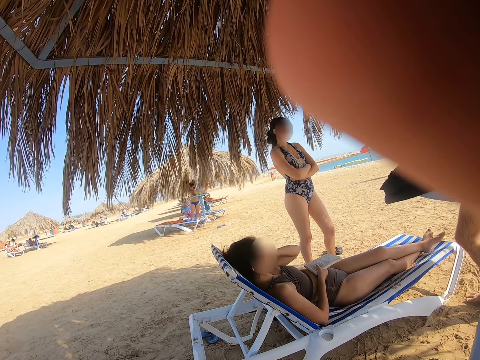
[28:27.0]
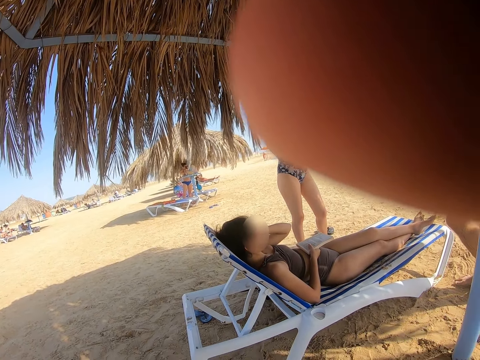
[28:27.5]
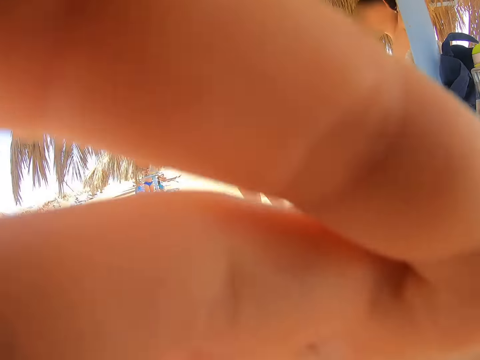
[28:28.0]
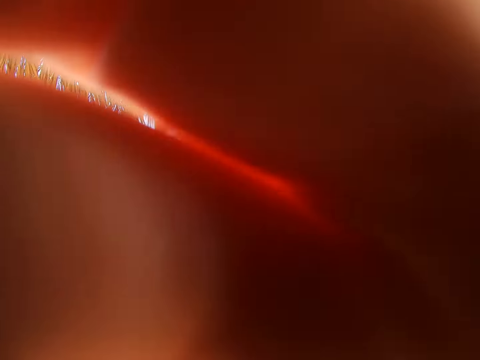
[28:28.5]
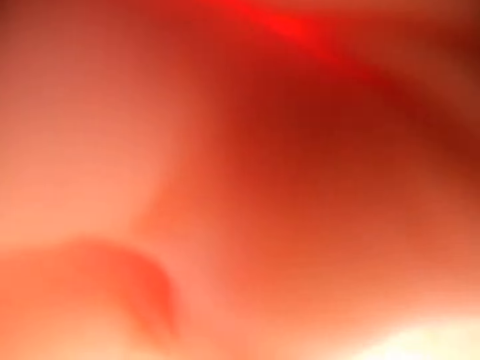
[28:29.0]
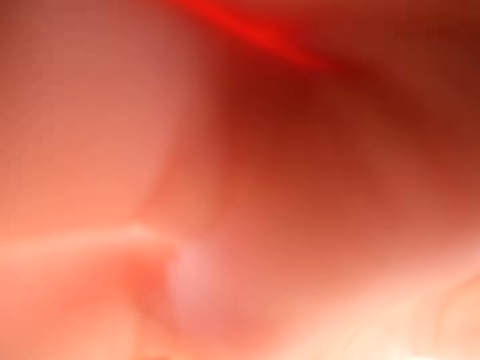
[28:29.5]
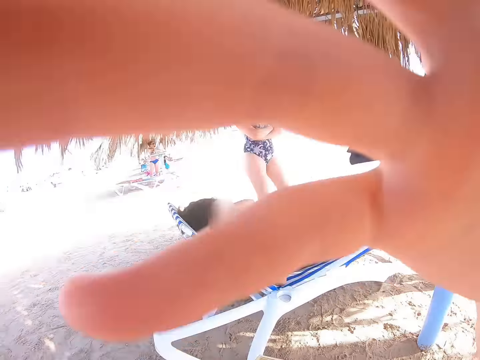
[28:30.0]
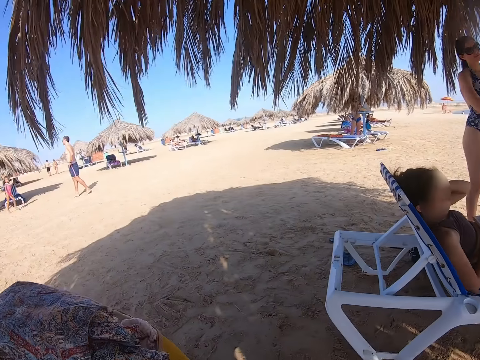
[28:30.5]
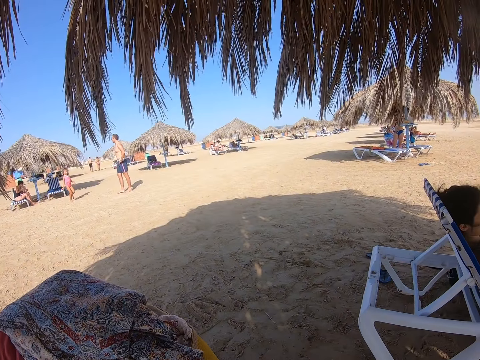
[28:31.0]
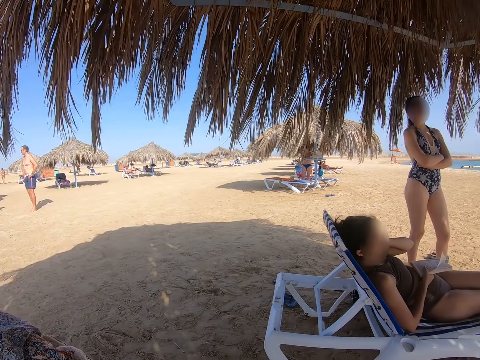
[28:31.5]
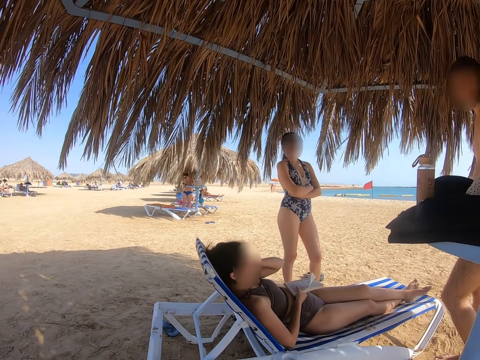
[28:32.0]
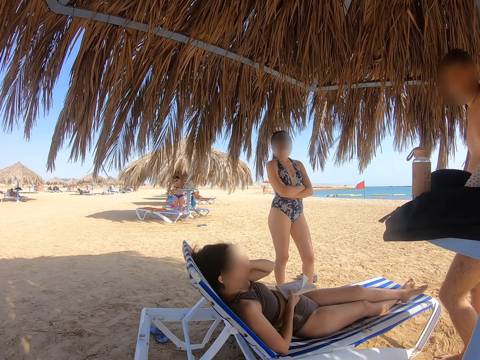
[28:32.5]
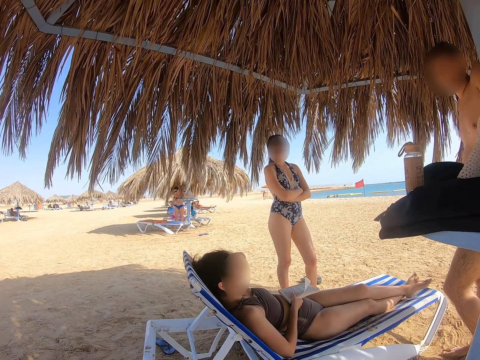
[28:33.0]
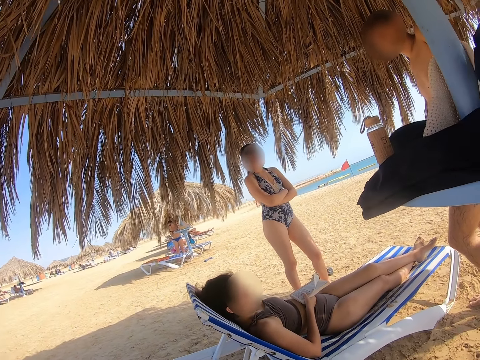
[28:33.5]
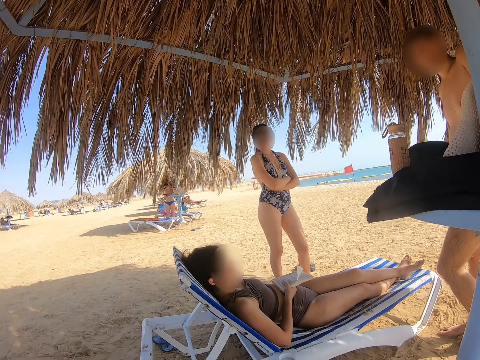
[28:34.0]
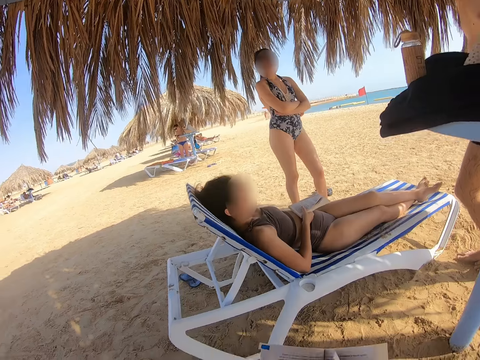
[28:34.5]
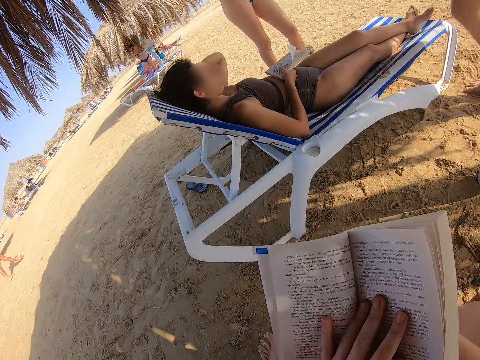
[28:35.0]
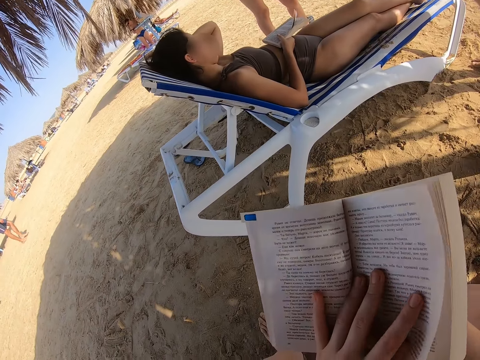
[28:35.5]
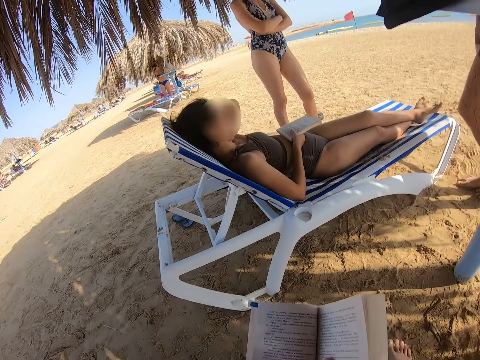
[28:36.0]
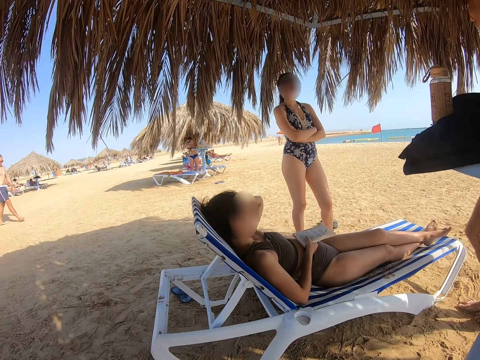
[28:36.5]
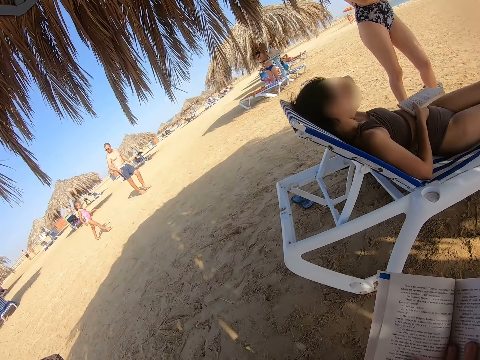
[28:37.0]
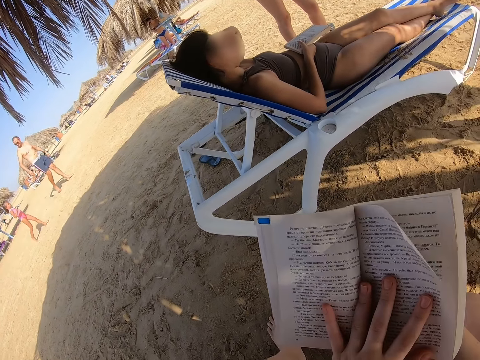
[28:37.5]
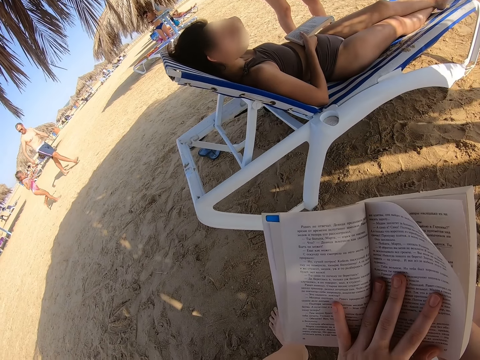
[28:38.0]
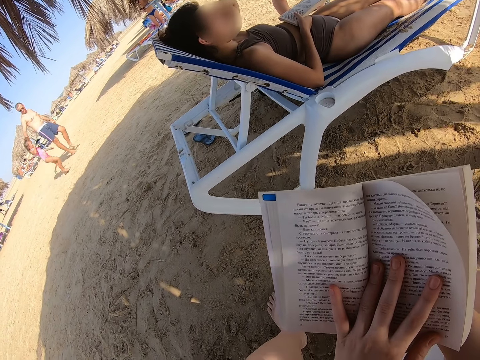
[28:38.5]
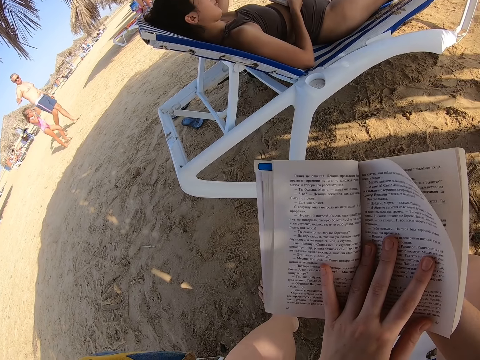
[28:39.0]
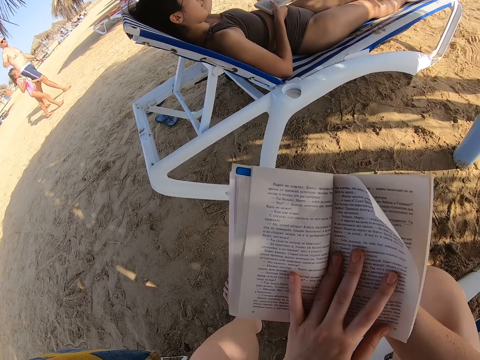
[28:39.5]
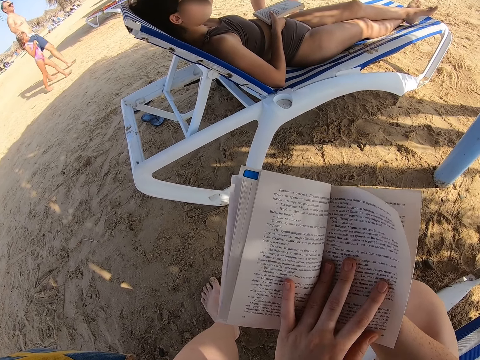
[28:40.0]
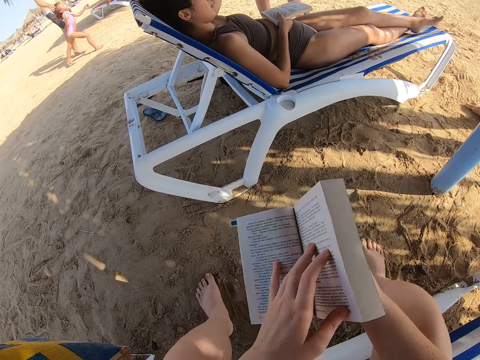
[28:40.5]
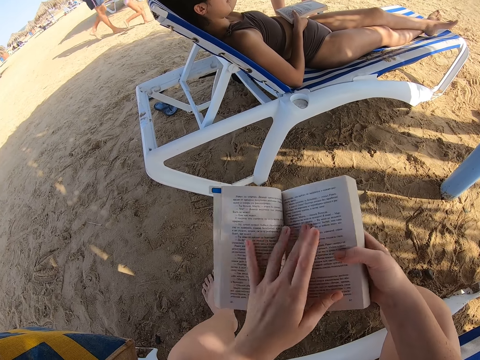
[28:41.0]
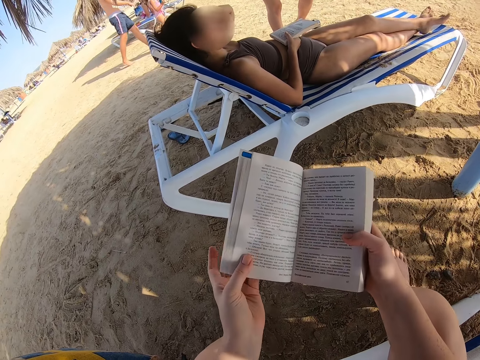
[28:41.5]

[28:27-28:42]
A child runs. The camera wearer looks around. A lady moves the hand. The camera wearer reads the book. A man walks around. The child walks around. The camera wearer reads the book.

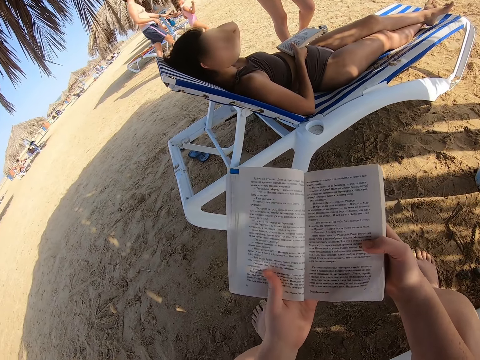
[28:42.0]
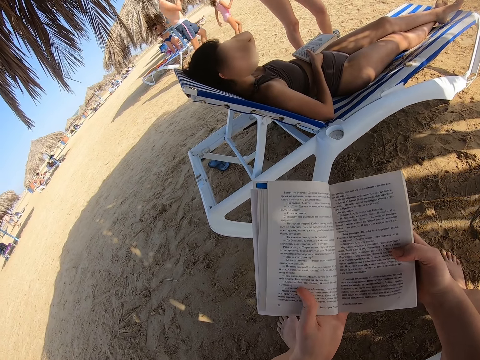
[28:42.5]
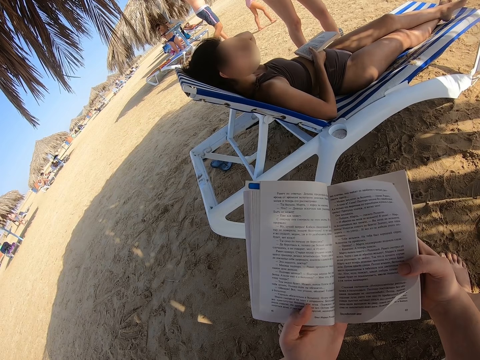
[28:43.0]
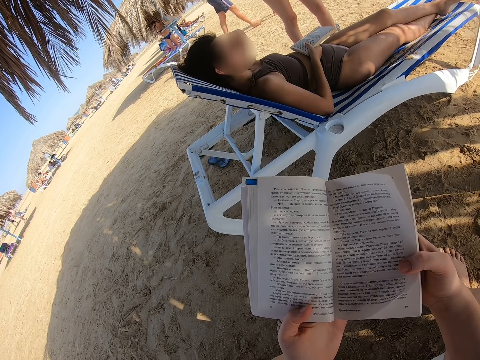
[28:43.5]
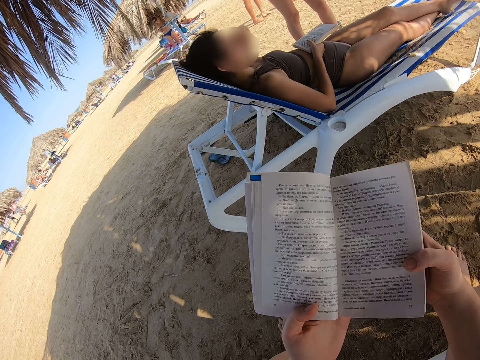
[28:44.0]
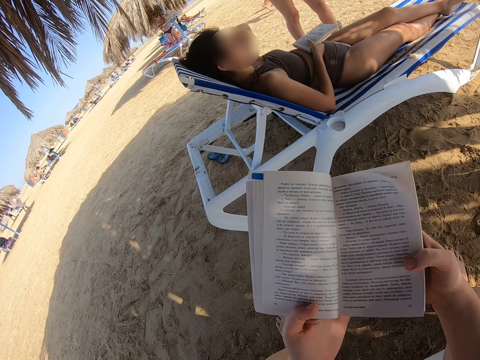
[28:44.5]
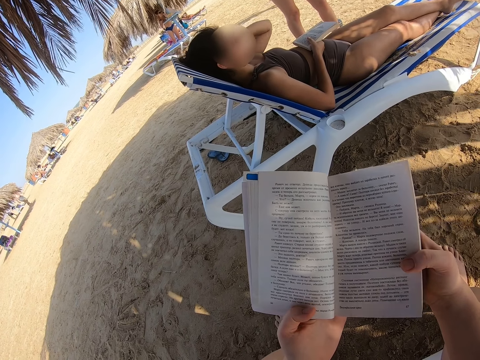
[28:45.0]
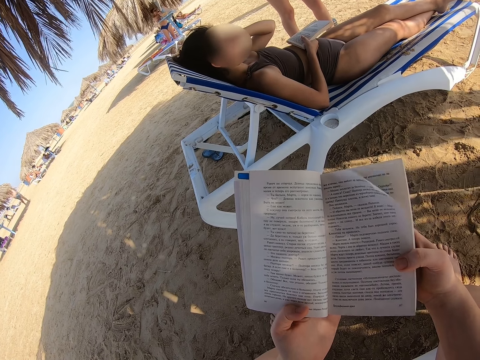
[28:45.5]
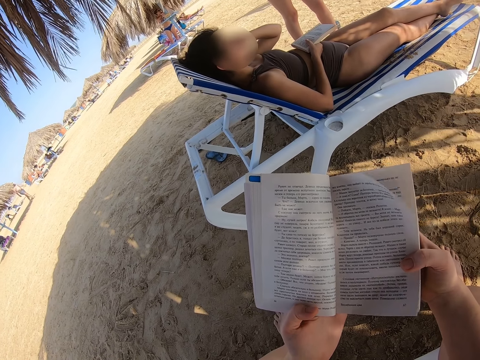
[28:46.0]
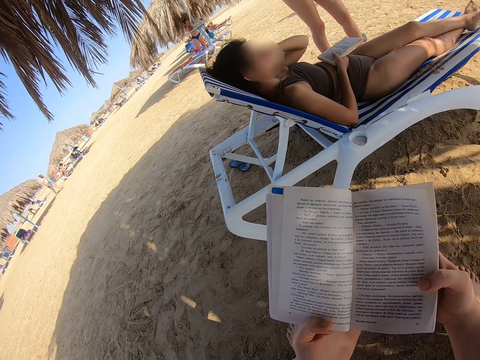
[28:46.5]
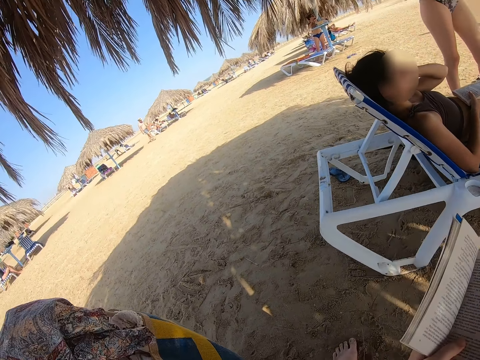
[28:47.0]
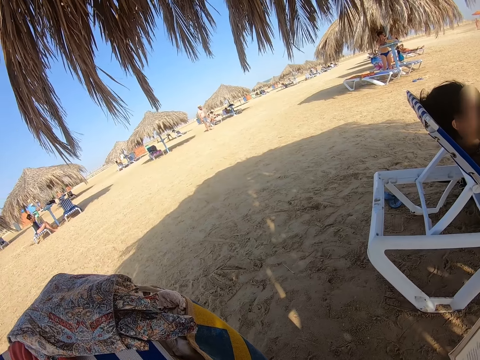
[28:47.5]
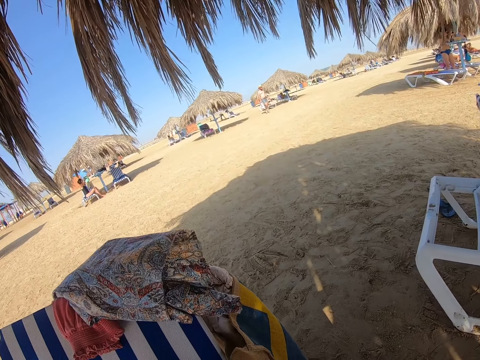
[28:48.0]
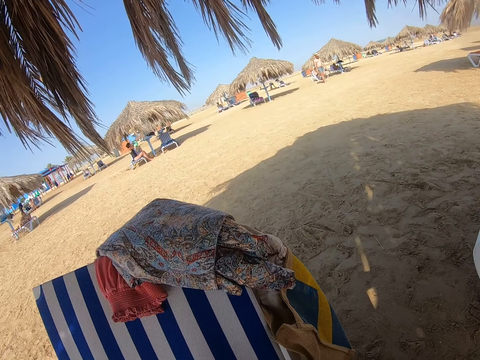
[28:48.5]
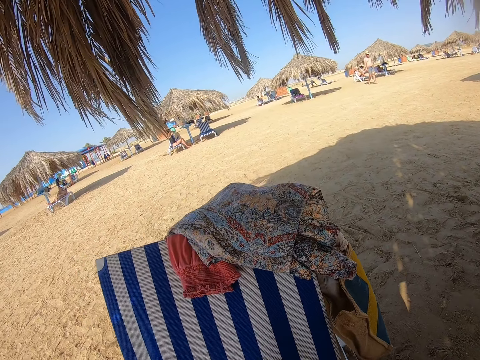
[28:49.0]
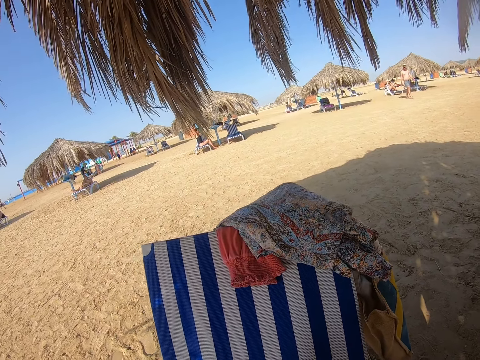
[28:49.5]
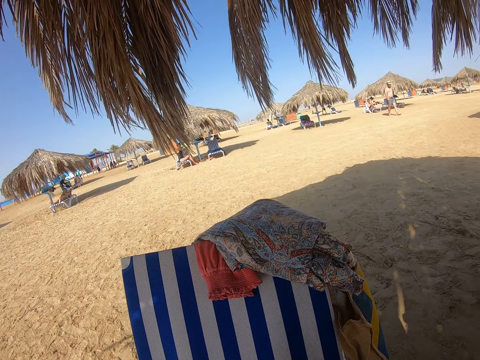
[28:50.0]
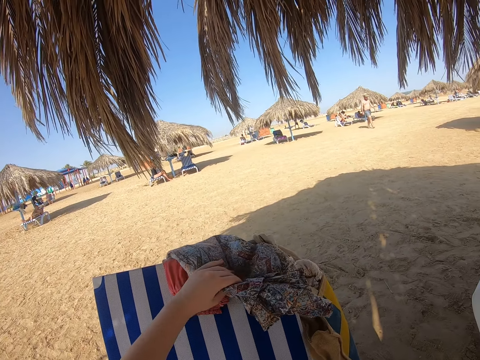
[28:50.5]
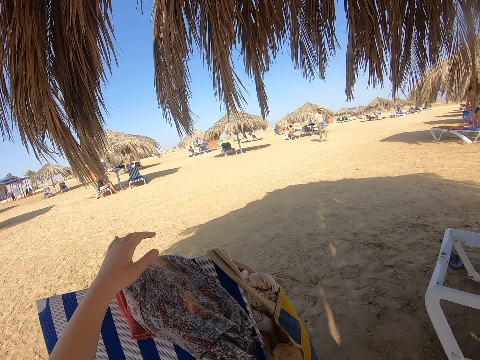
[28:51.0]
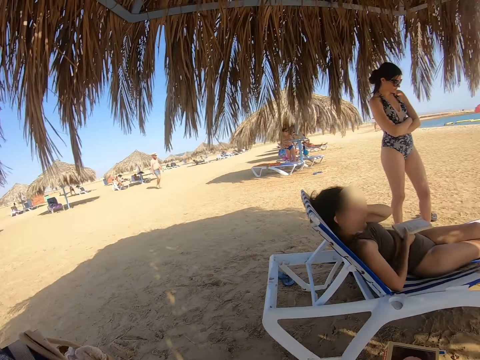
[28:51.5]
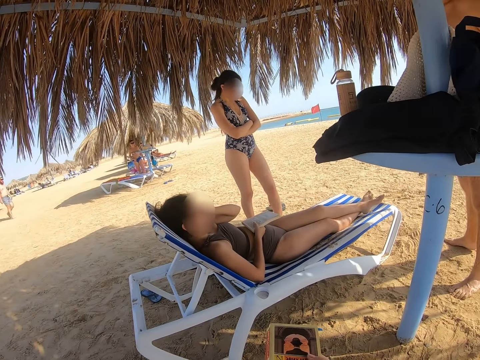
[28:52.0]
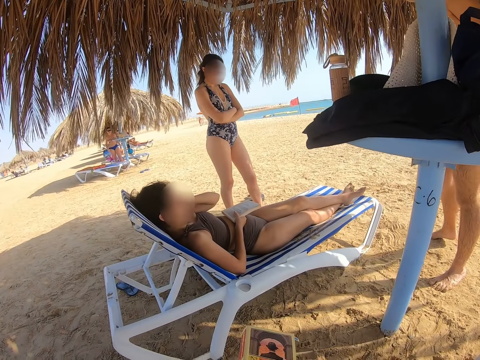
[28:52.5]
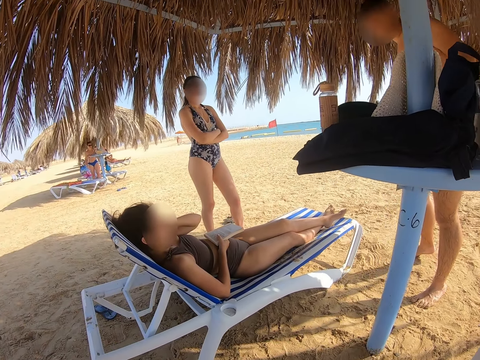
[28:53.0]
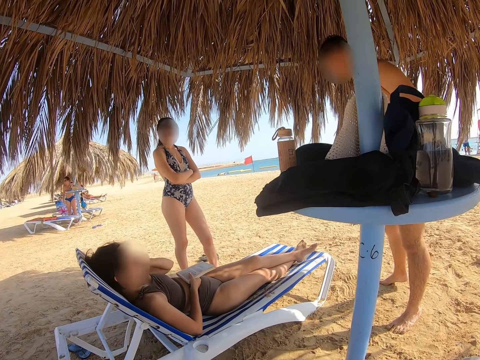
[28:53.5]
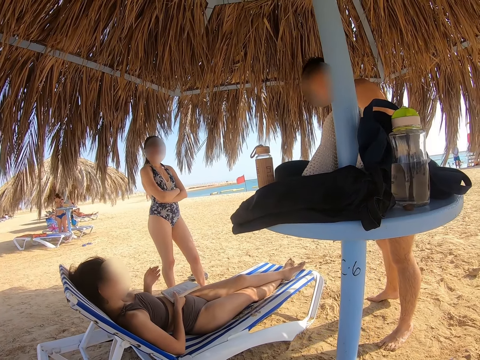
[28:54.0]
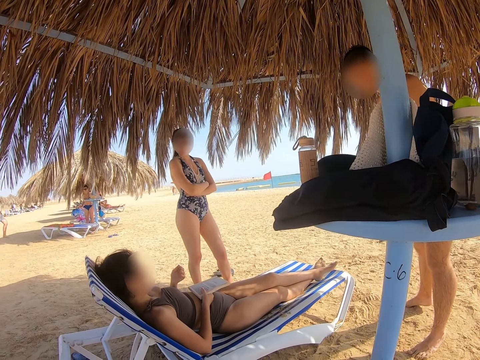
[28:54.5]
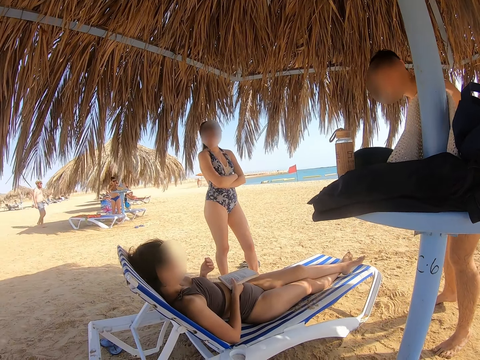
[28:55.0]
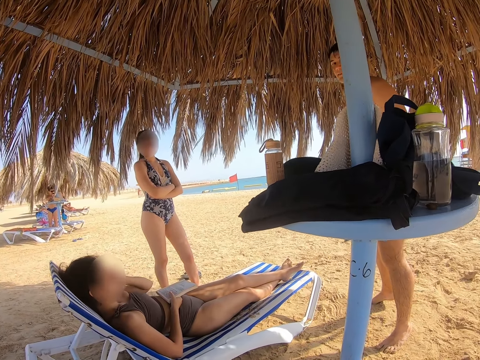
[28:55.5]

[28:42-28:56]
The camera wearer looks around and turns around. They move a garment on the seat and touch the cloth. They turn around. A man does something. A lady moves the hand.
